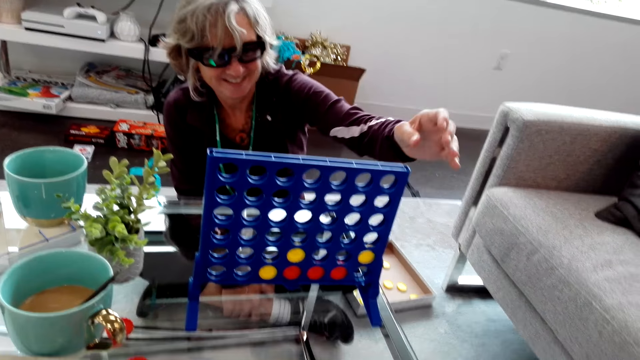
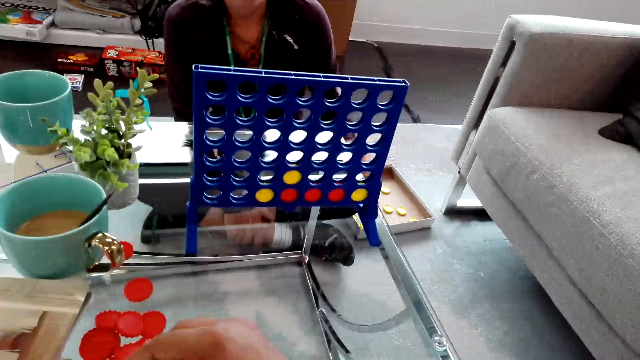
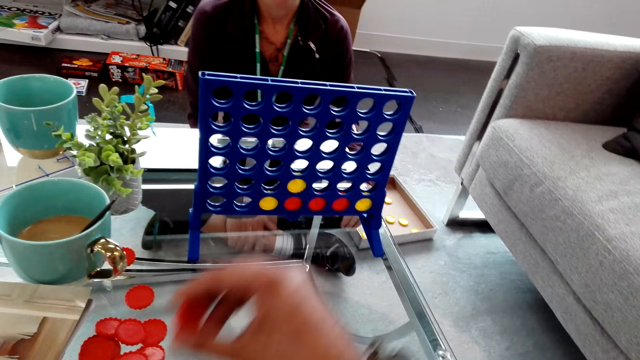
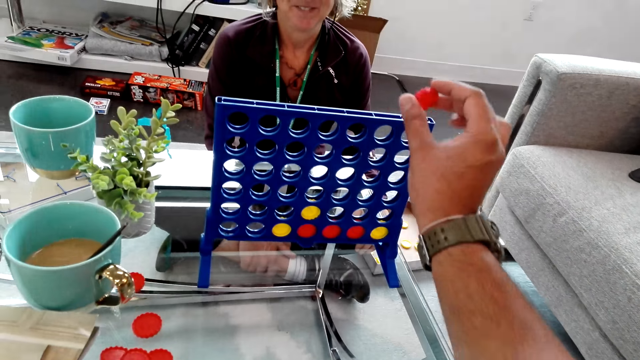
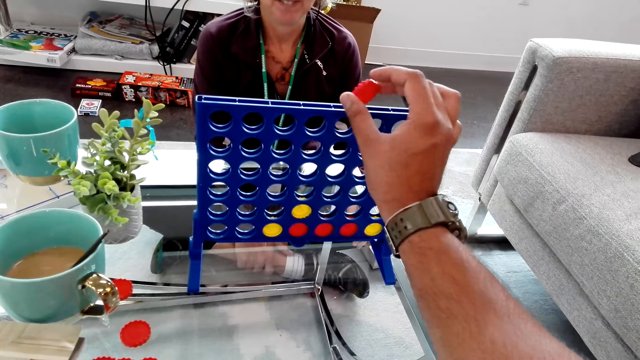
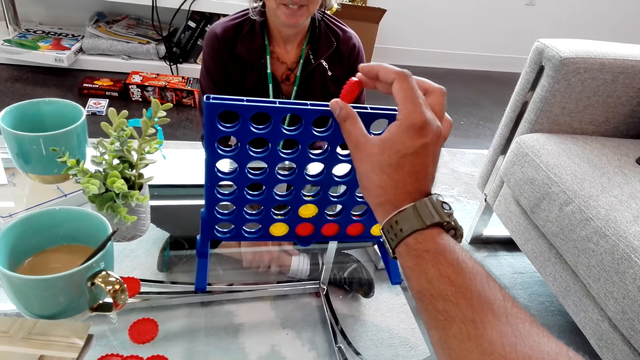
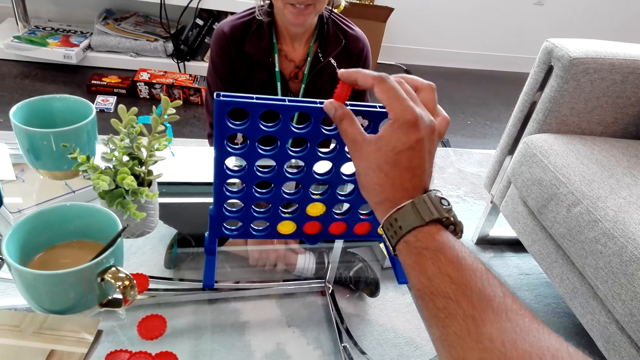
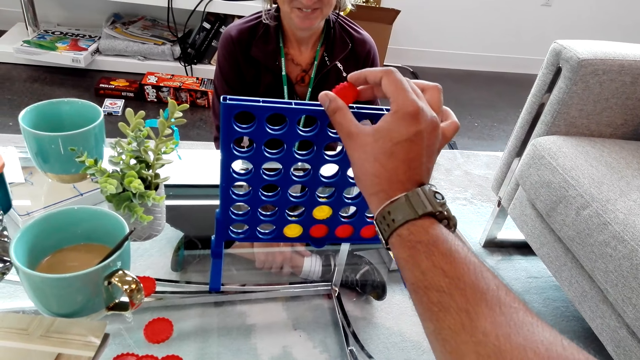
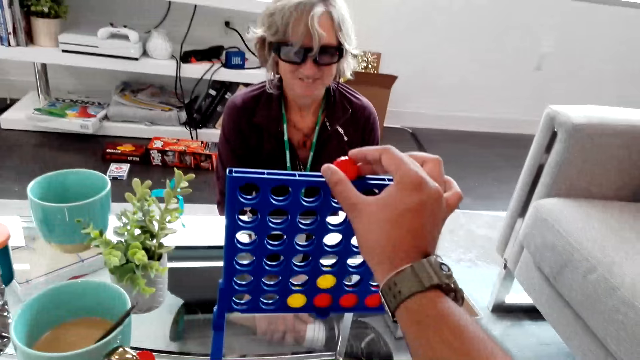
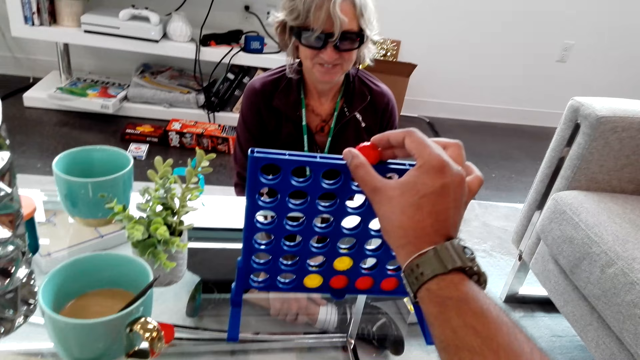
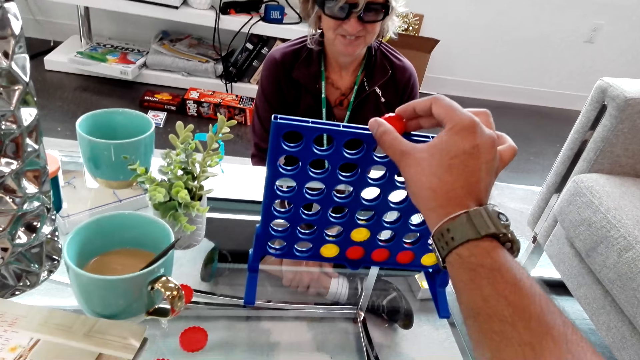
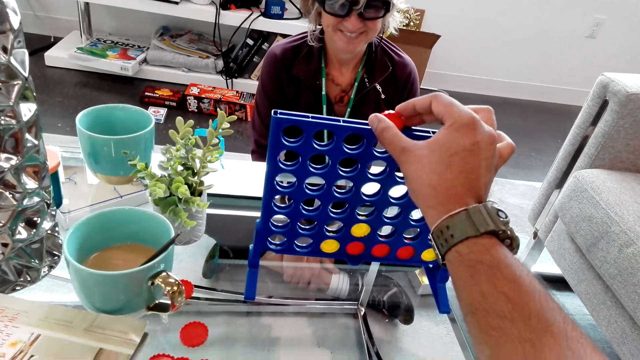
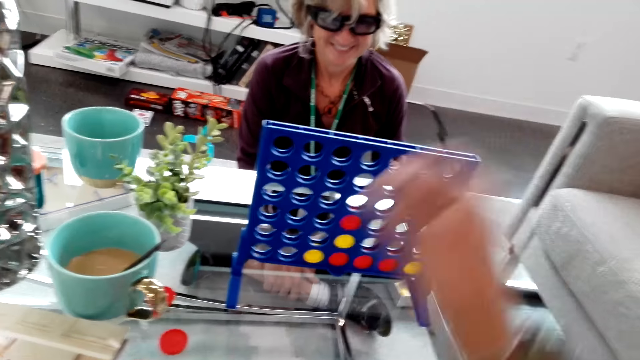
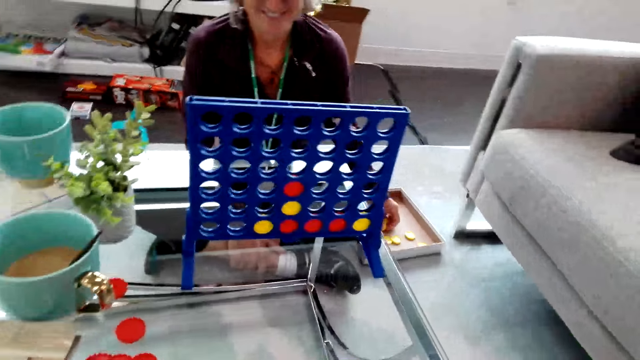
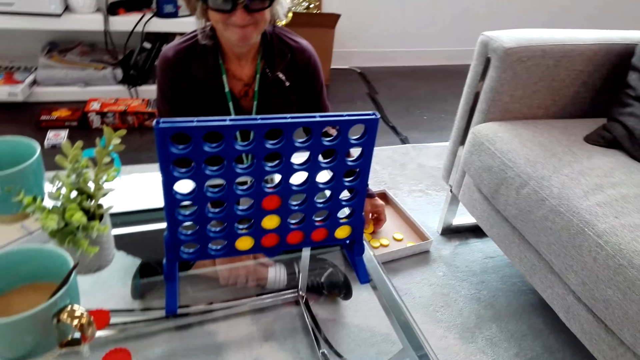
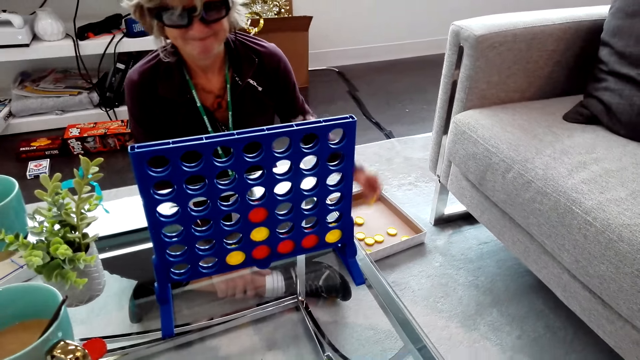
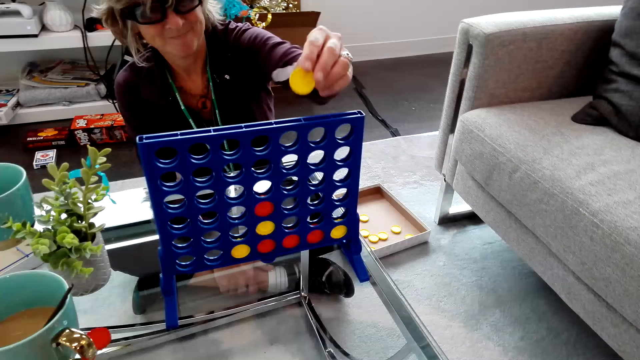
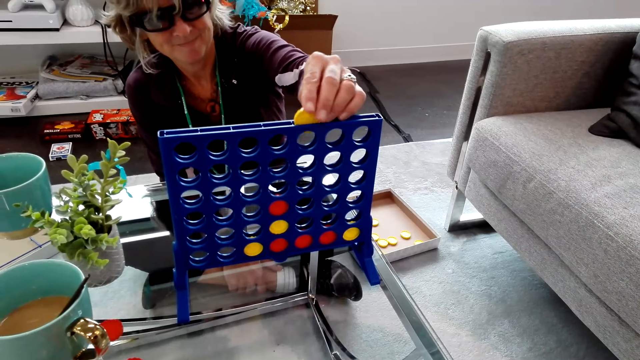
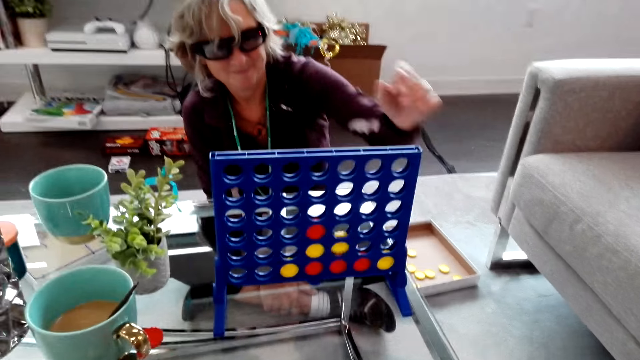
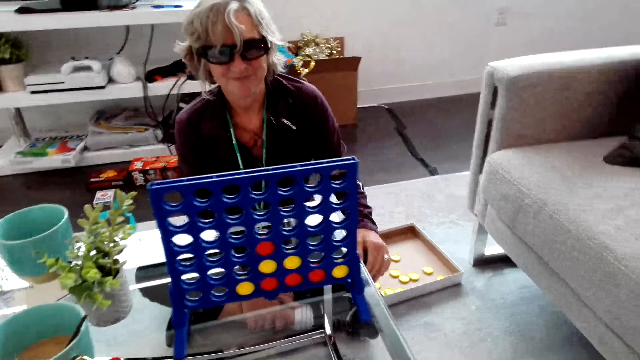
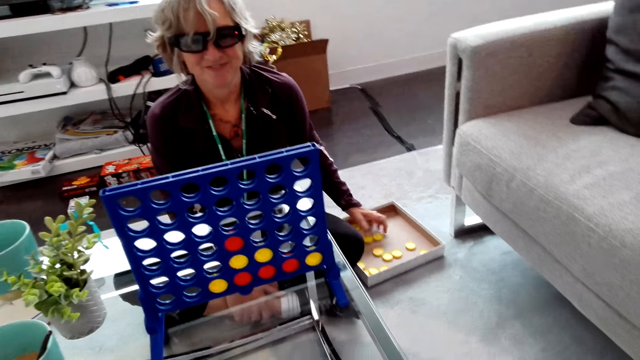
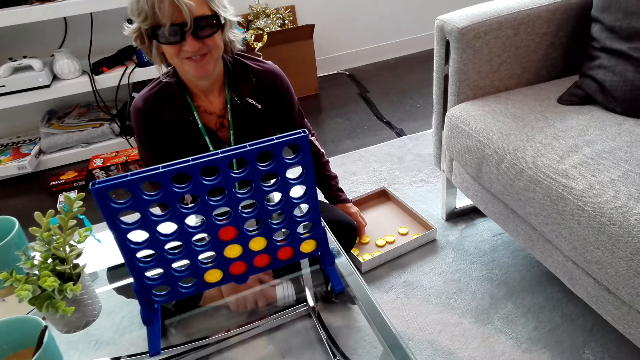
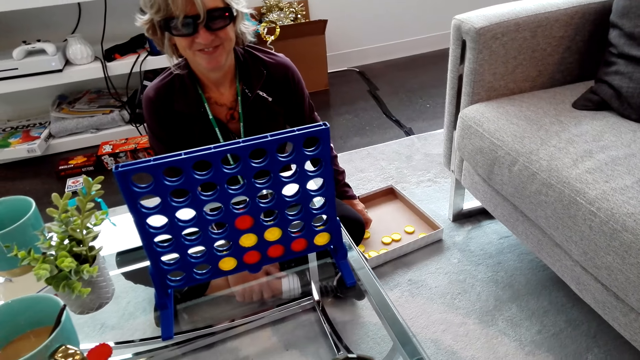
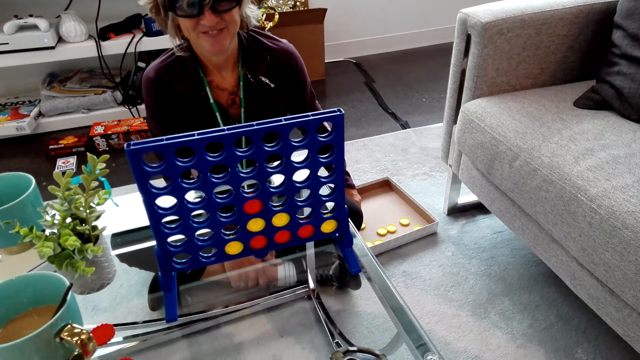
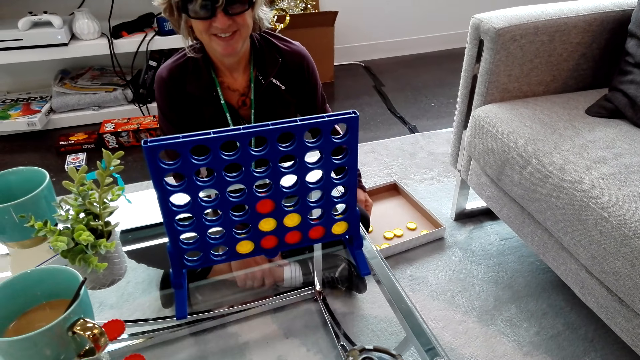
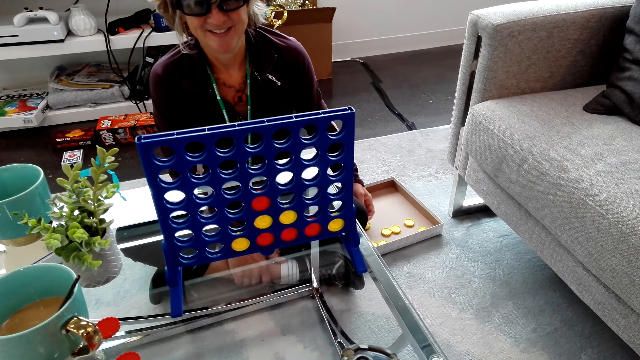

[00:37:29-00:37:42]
A lady plays the connect four game and drops the yellow piece in the rack. The camera wearer holds a red piece above the rack. They slide the red piece on top of the rack. They play the connect four game. They drop the red piece inside the rack. The lady smiles at the camera wearer. The lady plays the connect four game. Another lady drops a yellow piece inside the rack. The first lady takes yellow pieces from the box.

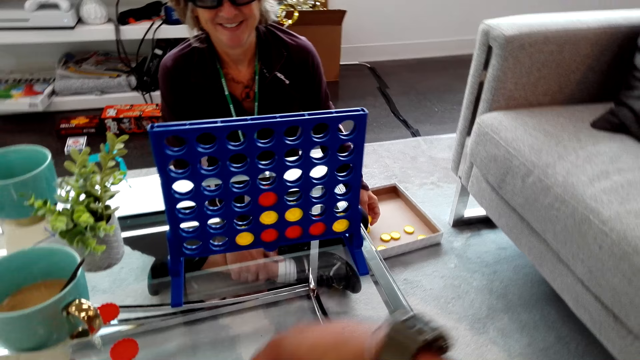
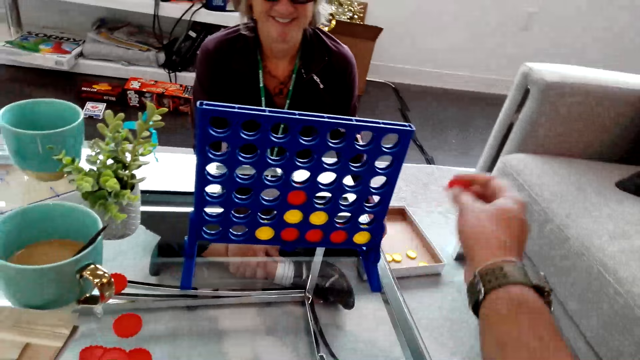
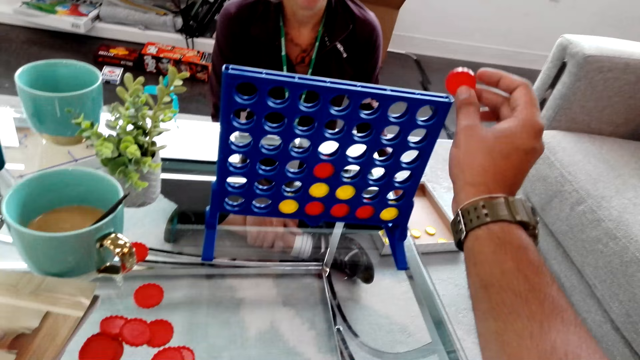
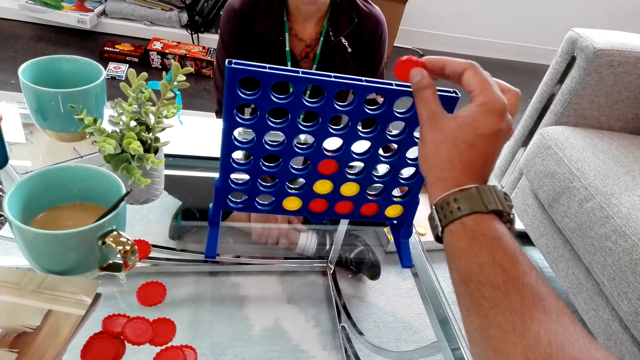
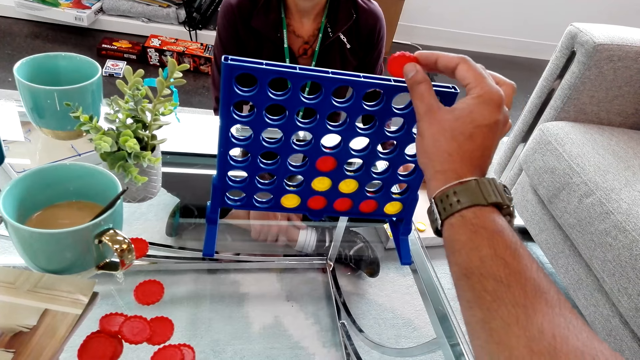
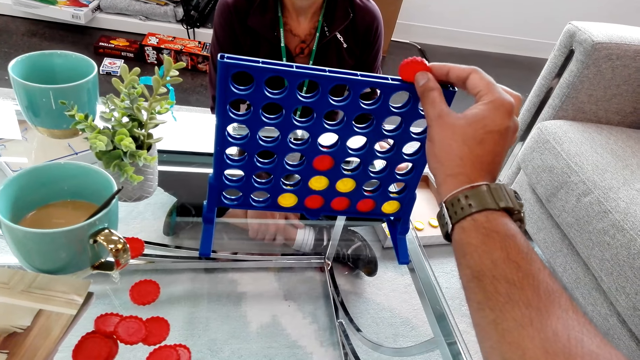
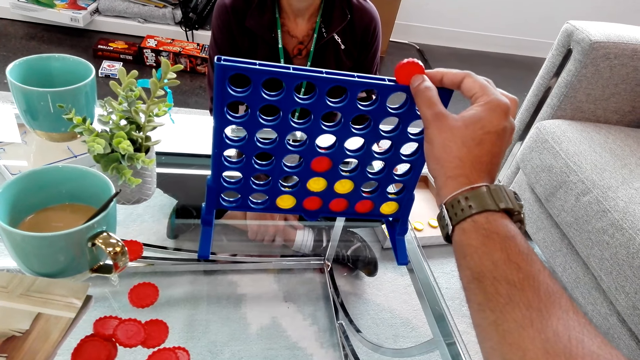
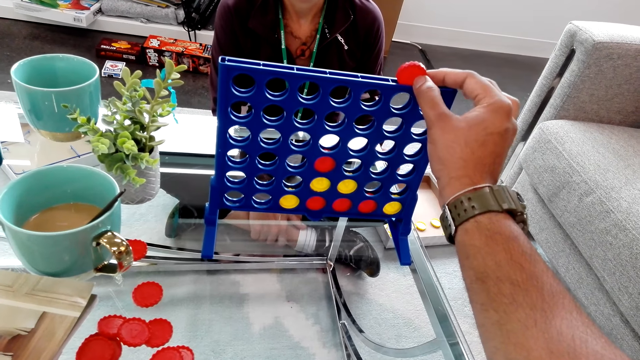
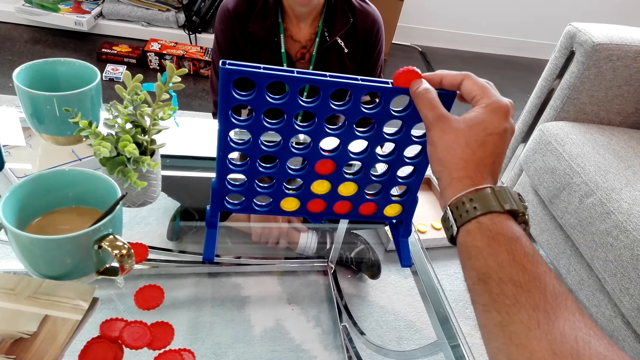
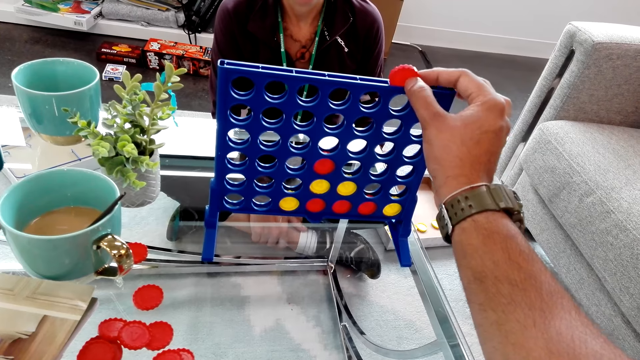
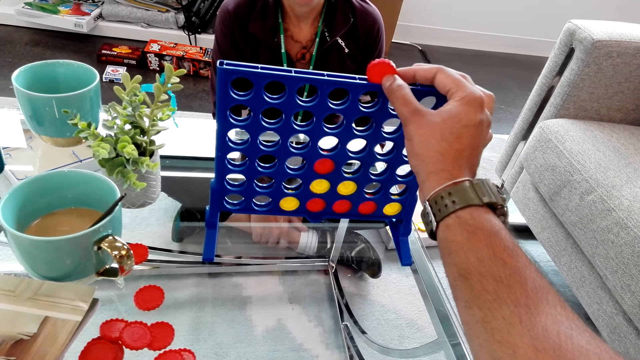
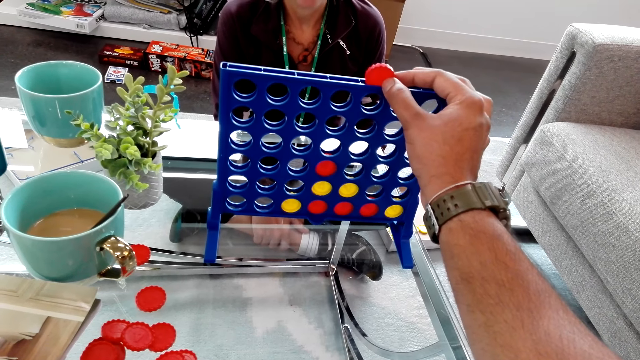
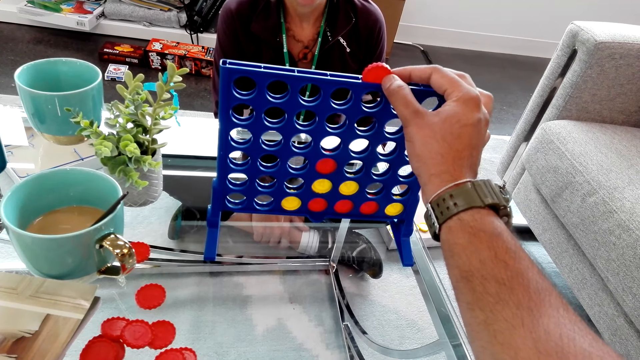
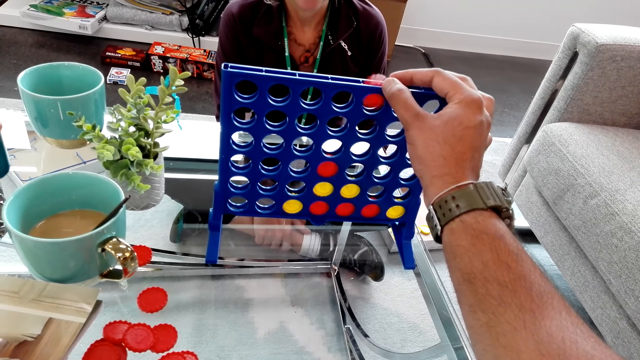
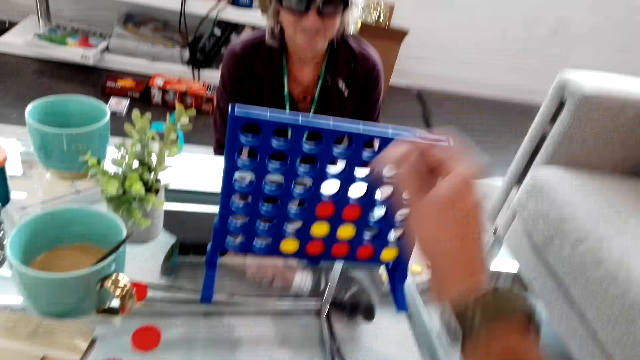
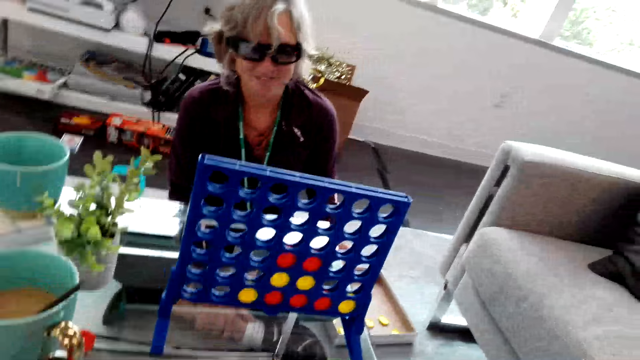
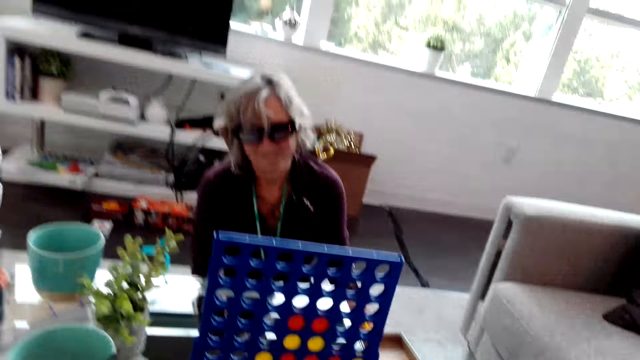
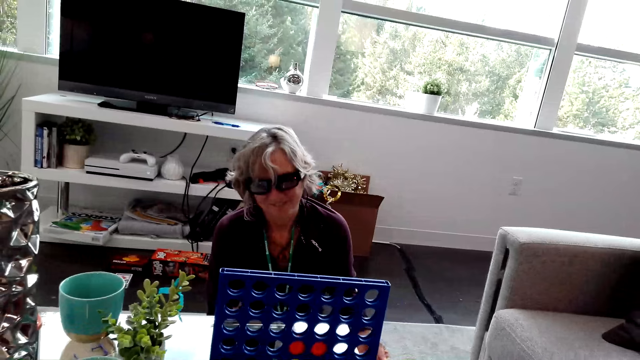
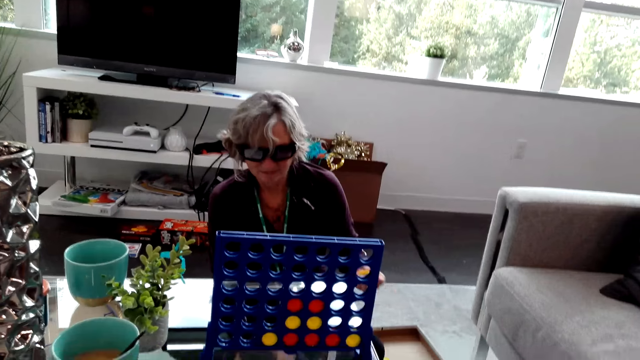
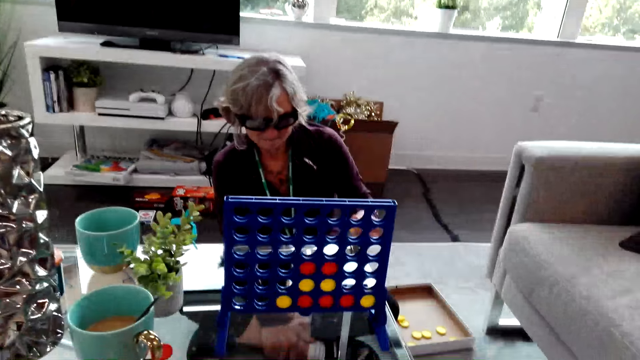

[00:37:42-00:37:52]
The camera wearer moves a red piece to the rack. A lady holds her feet. The camera wearer plays the connect four game. They drop the red piece inside the rack.
